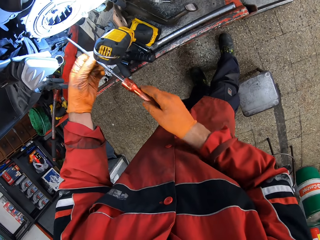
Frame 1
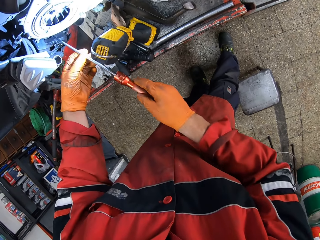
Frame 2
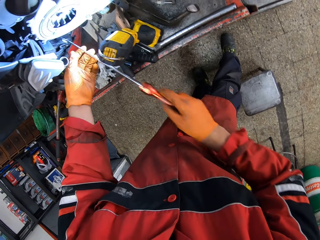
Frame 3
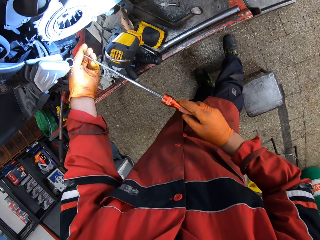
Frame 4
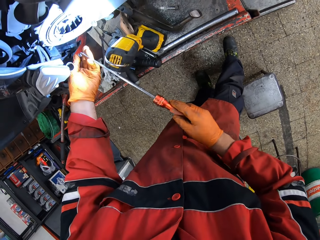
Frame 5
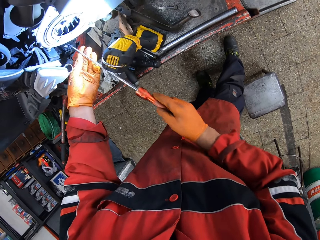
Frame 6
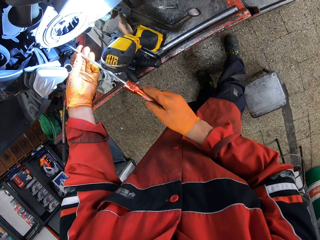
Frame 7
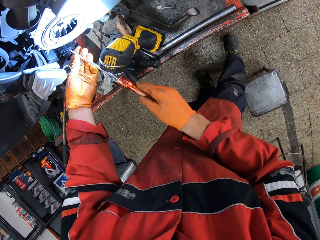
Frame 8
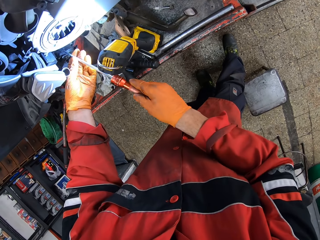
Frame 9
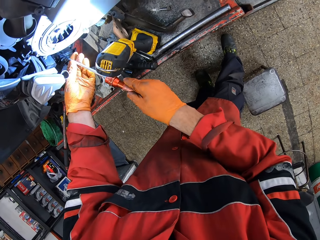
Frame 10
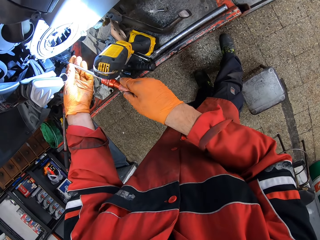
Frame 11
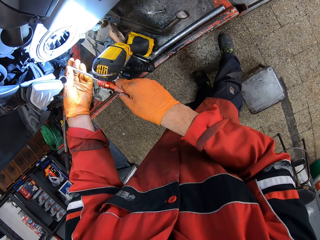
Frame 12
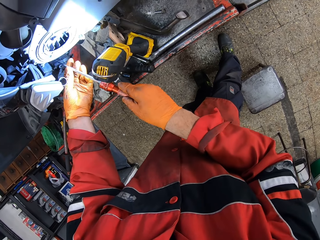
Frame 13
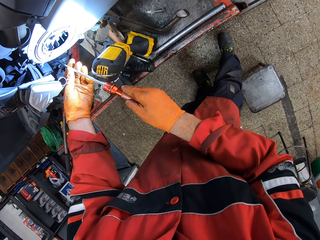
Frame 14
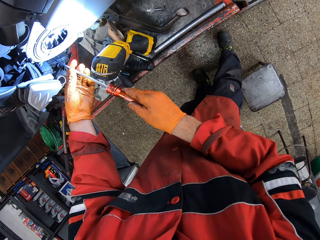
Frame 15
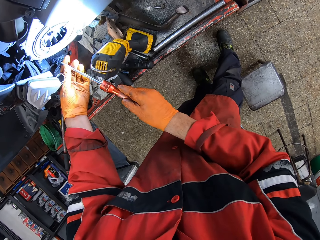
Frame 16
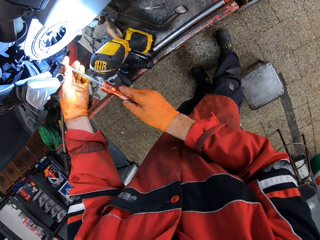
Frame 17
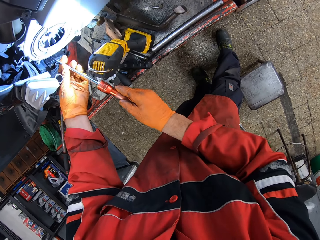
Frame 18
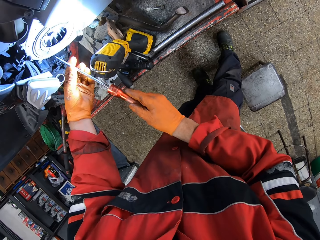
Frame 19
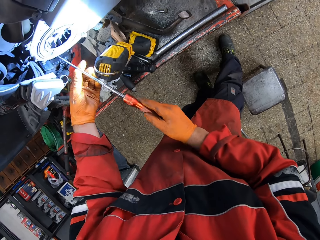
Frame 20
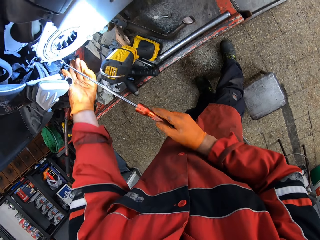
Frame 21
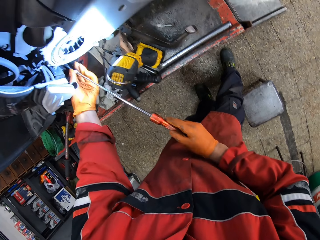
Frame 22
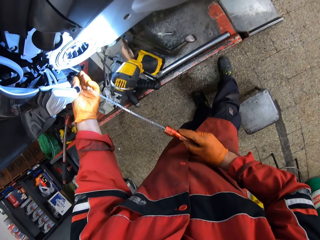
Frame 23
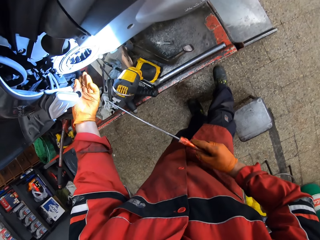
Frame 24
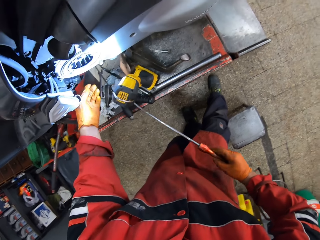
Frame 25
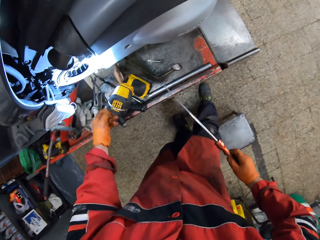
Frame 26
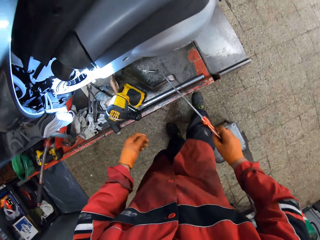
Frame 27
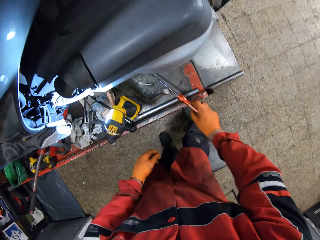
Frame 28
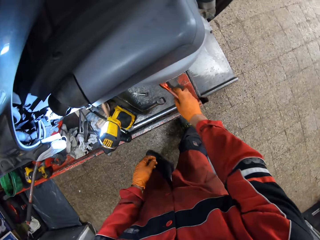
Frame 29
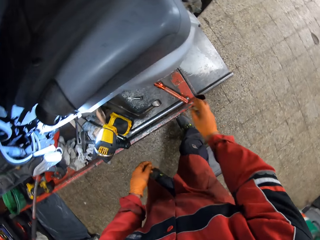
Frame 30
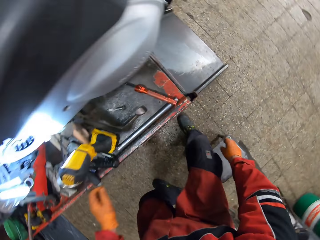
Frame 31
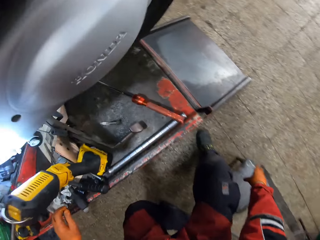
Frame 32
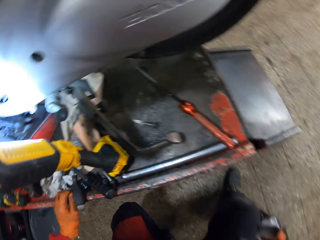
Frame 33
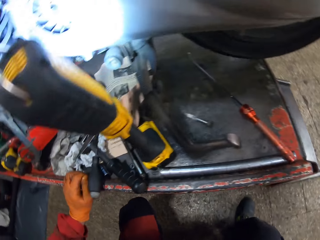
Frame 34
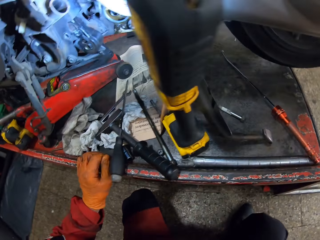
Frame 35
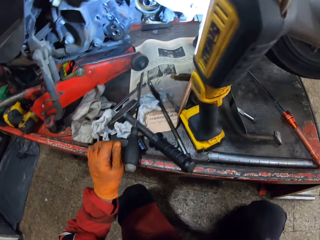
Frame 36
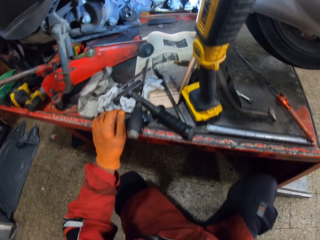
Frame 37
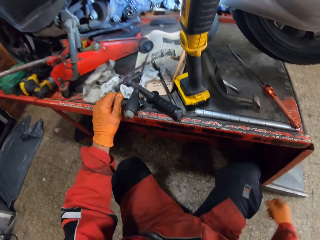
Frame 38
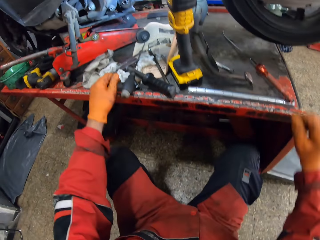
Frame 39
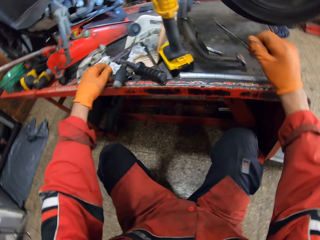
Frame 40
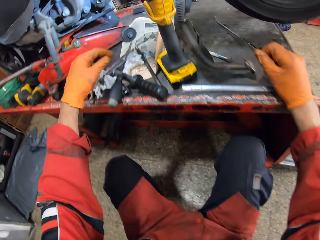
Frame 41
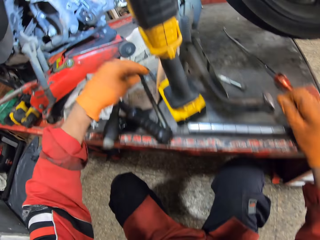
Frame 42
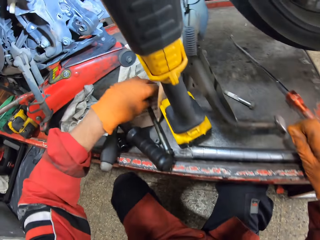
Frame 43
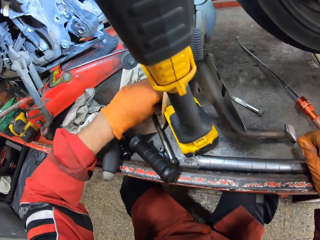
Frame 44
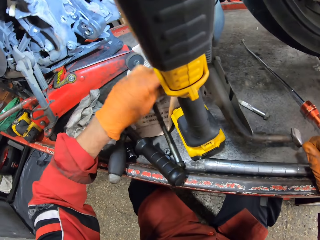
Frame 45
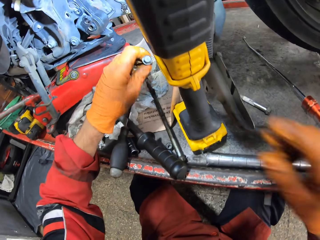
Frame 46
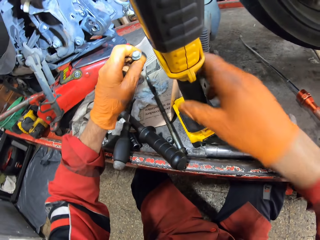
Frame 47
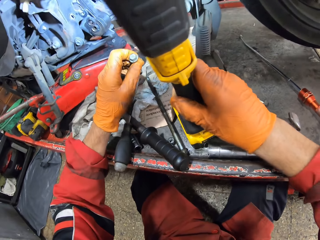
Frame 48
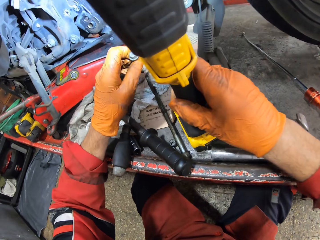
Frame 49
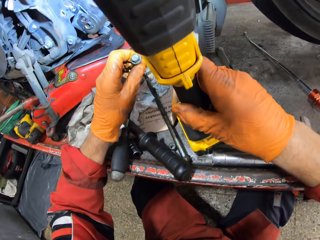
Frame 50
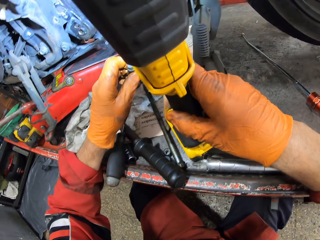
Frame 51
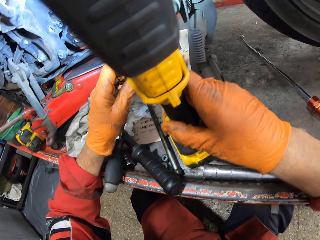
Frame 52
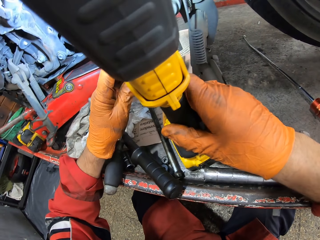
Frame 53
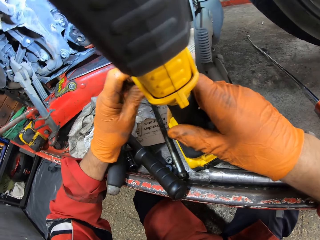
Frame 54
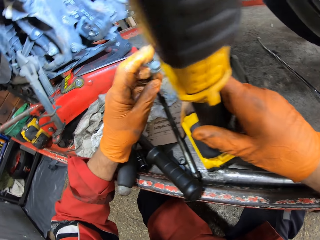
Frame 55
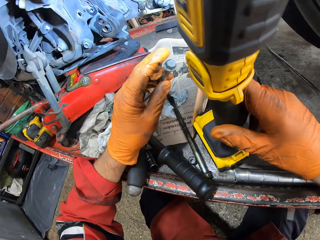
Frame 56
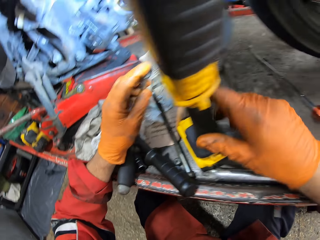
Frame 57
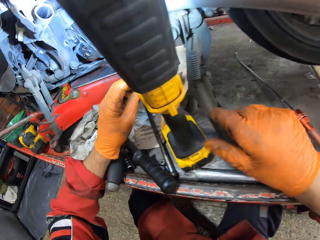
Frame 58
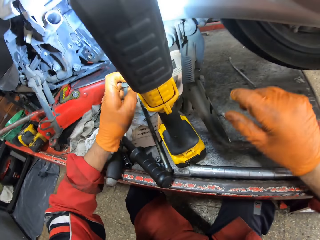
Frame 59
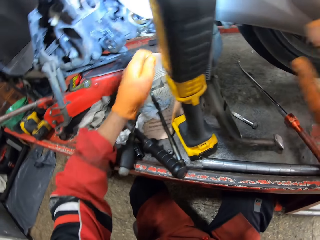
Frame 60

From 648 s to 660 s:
The camera wearer holds the screwdriver. He touches the screwdriver. He removes the bolt. He holds the screwdriver. He drops the second long screwdriver on the workbench with his right hand. He sits beside the engine. He picks up a screw or bolt from the workbench with his left hand. He holds the impact wrench. He adjusts a lamp with his right hand. He holds the bolt.

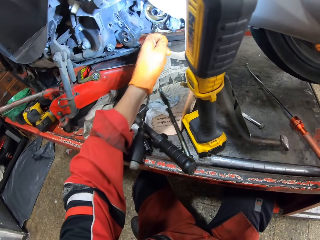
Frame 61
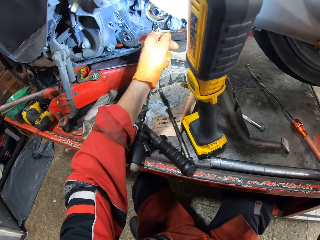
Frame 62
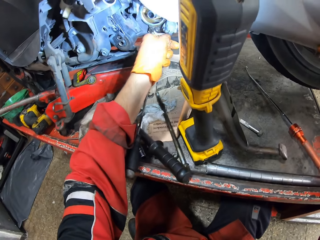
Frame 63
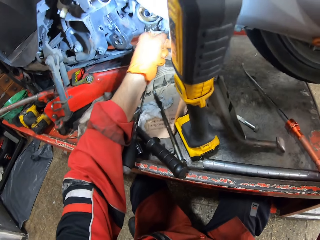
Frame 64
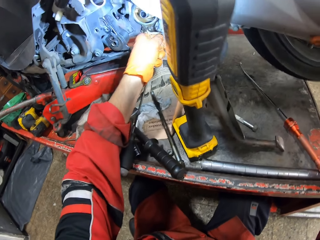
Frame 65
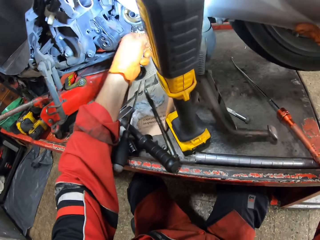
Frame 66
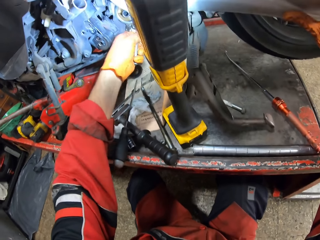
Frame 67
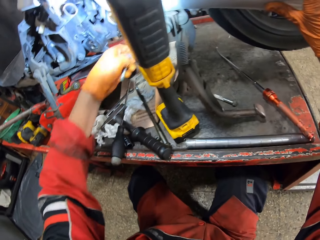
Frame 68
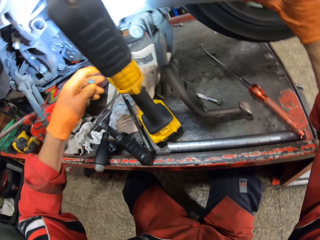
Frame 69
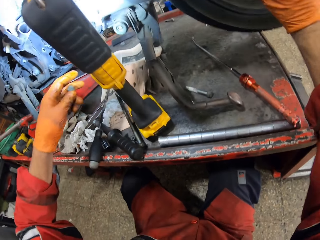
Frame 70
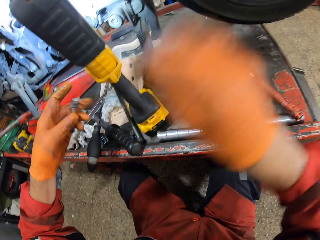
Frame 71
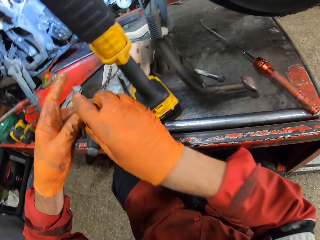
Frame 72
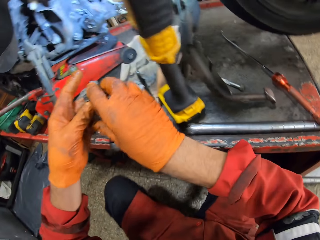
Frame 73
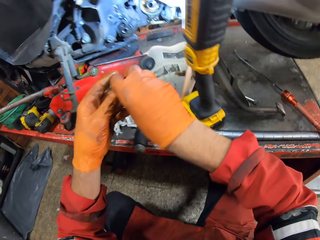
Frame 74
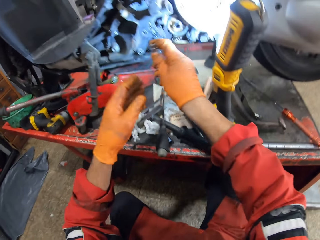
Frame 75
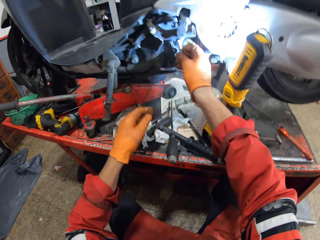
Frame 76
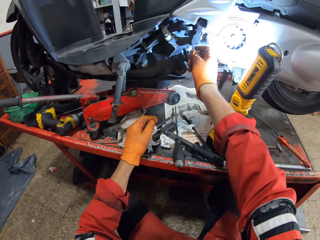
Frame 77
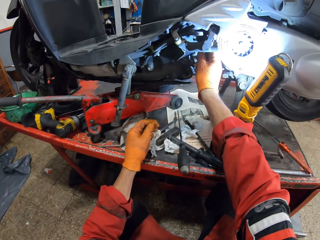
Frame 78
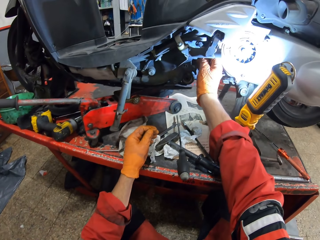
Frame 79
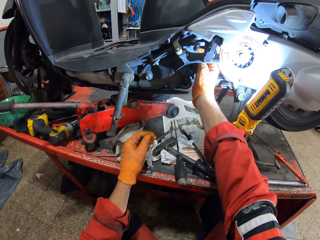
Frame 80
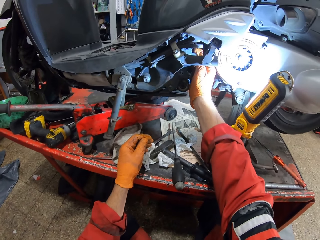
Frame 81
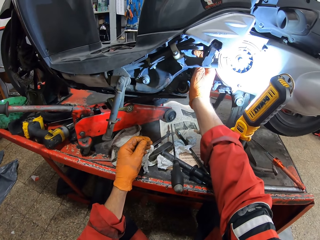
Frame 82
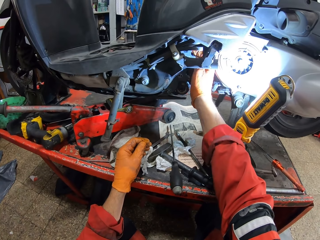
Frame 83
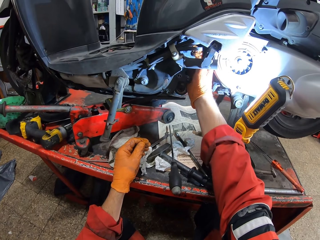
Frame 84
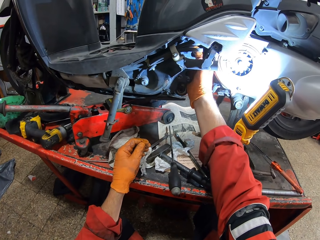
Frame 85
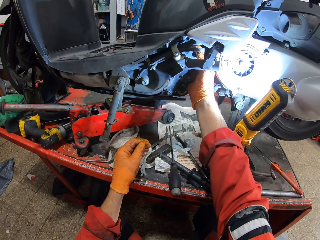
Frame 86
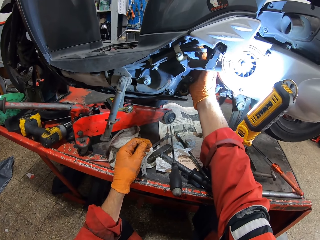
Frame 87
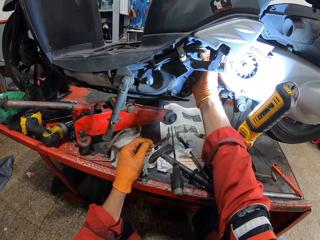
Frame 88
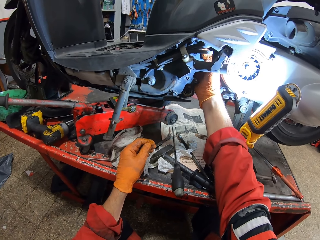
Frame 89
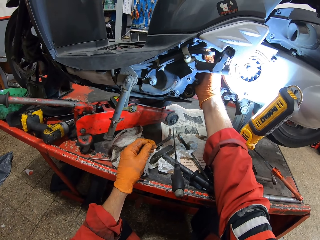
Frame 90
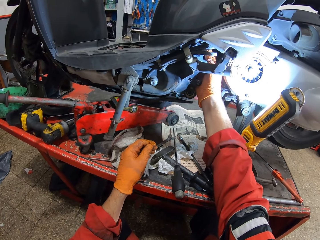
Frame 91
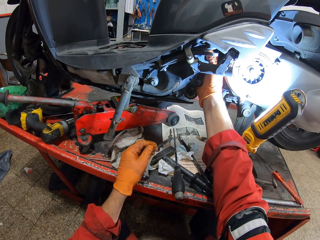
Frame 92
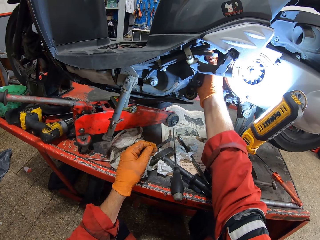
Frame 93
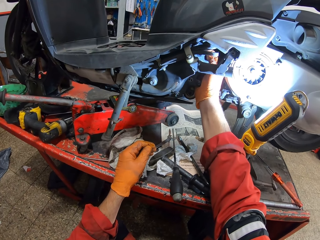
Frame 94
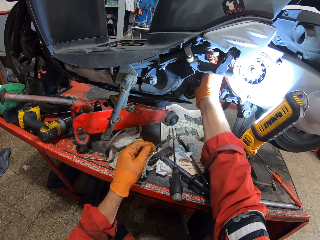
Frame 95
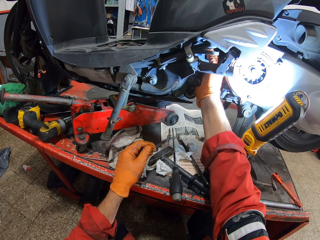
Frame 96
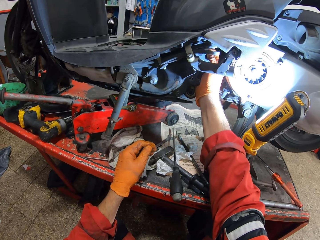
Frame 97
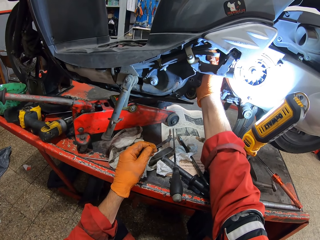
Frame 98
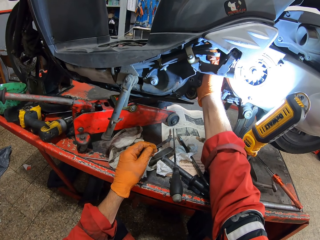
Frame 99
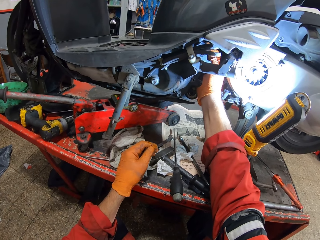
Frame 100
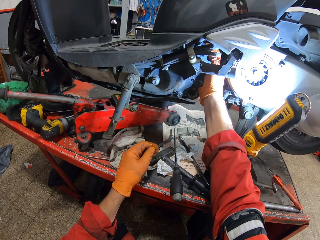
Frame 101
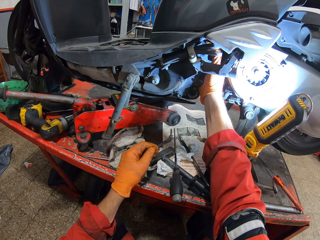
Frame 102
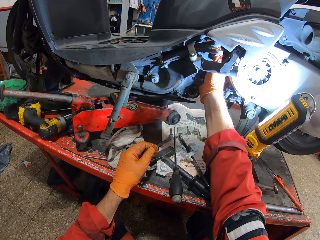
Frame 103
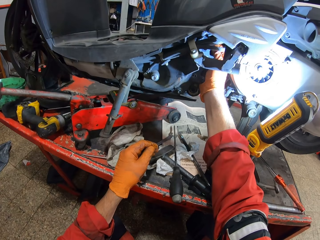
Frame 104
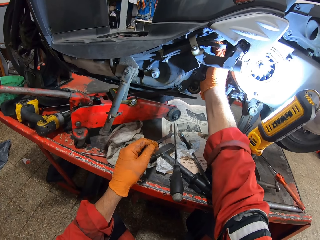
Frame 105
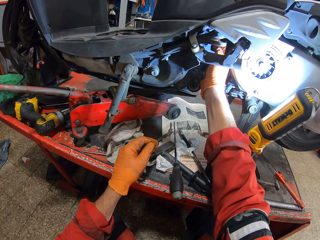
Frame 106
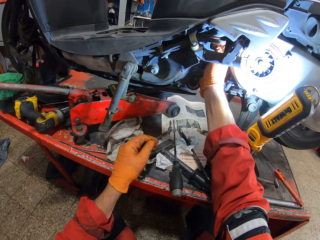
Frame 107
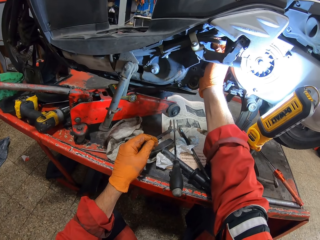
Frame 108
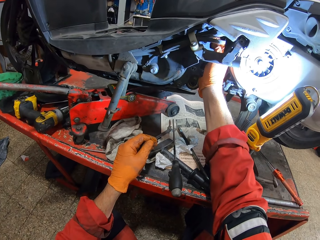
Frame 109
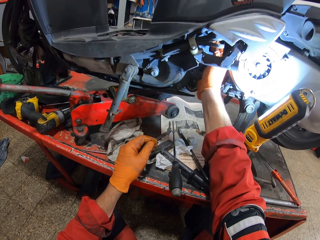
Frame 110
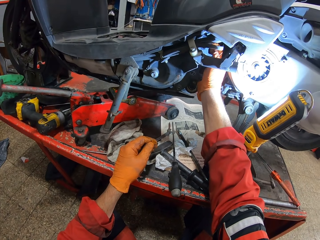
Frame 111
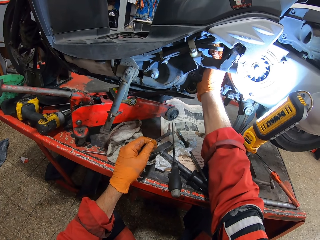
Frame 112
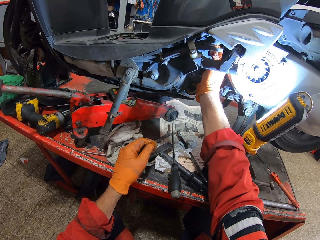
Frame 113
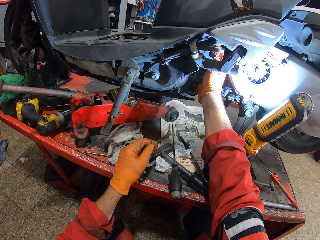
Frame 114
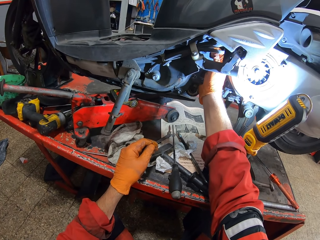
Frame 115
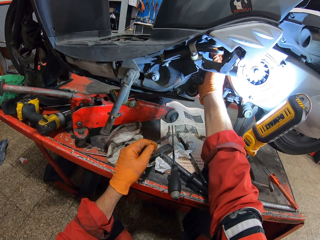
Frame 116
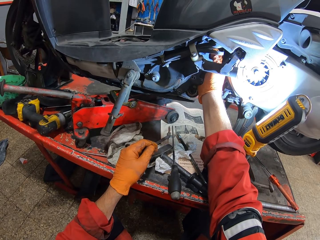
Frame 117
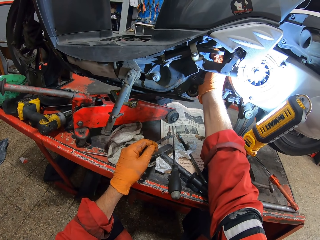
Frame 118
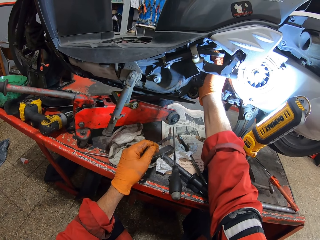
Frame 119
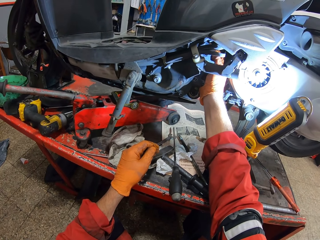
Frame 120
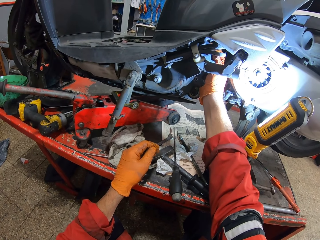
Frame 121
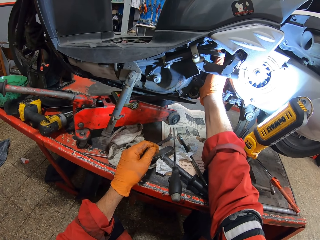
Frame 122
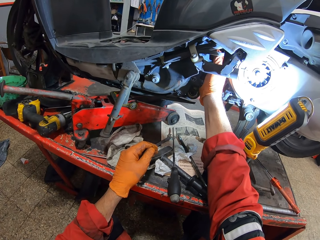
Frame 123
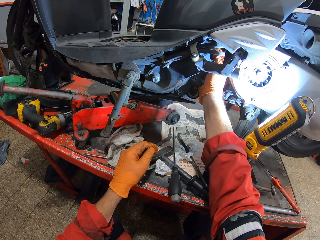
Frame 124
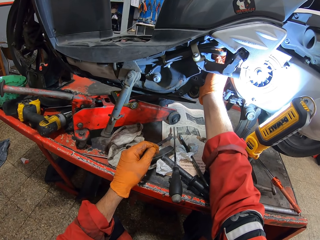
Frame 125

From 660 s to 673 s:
The camera wearer touches the engine. He passes the screw or bolt to his right hand. He holds the bolt with his right hand. He fixes the bolt with his hand. He inserts the screw into a part of the motorcycle.
